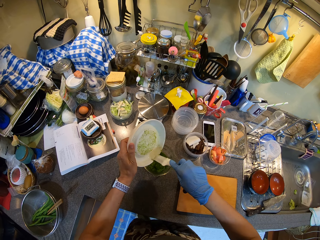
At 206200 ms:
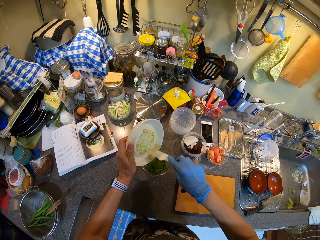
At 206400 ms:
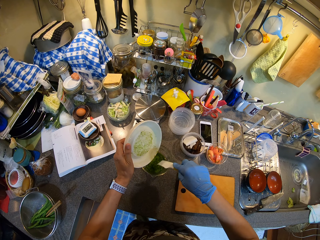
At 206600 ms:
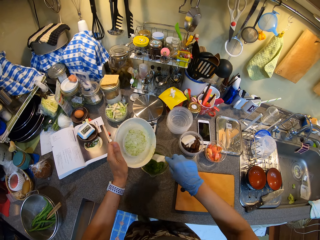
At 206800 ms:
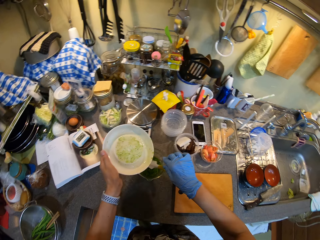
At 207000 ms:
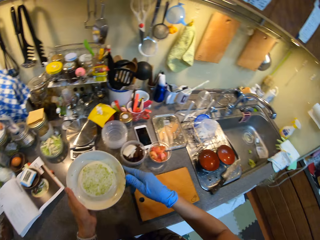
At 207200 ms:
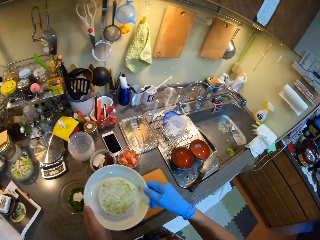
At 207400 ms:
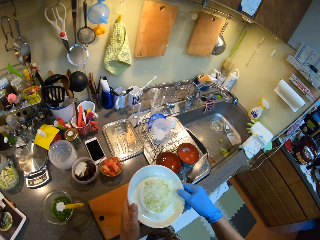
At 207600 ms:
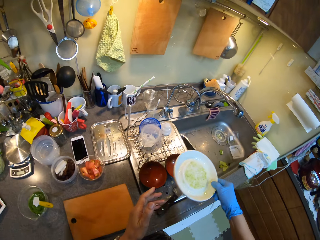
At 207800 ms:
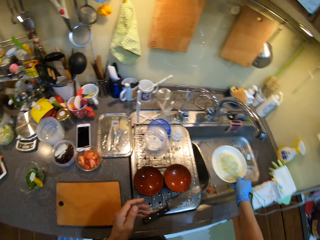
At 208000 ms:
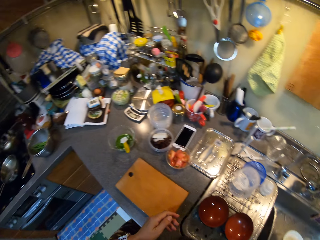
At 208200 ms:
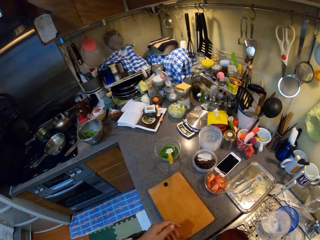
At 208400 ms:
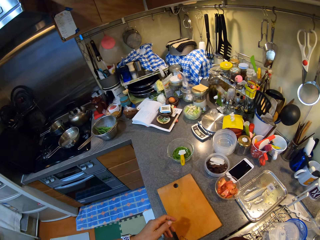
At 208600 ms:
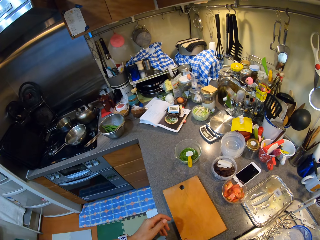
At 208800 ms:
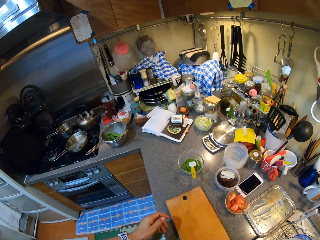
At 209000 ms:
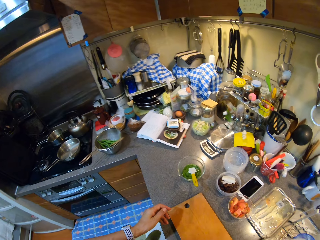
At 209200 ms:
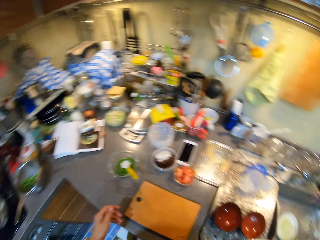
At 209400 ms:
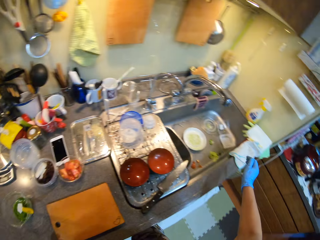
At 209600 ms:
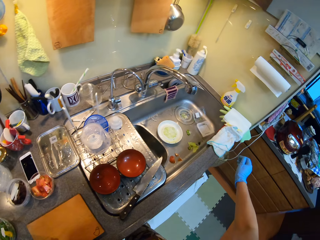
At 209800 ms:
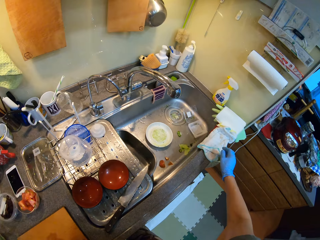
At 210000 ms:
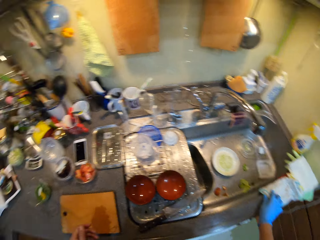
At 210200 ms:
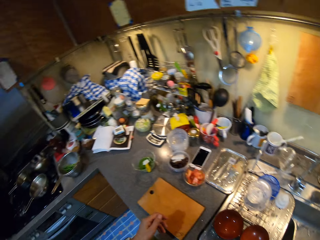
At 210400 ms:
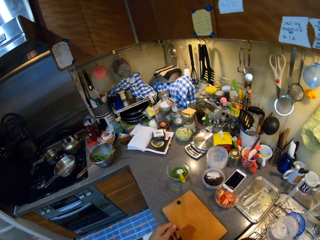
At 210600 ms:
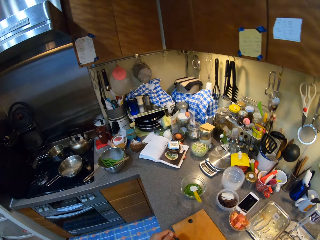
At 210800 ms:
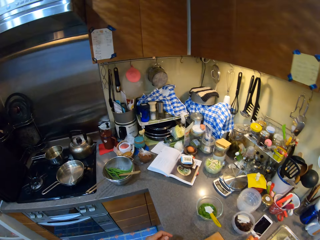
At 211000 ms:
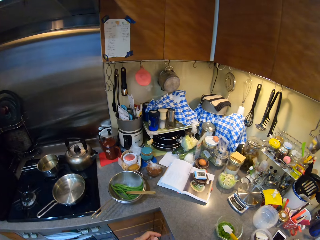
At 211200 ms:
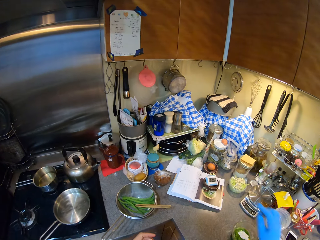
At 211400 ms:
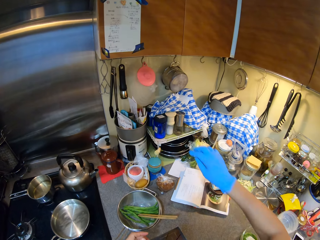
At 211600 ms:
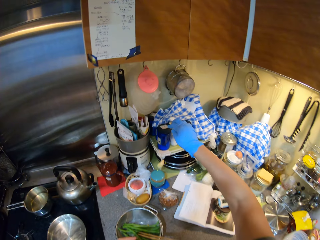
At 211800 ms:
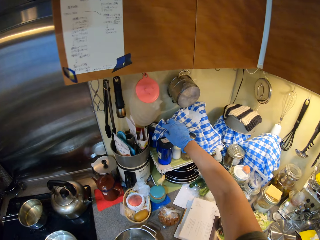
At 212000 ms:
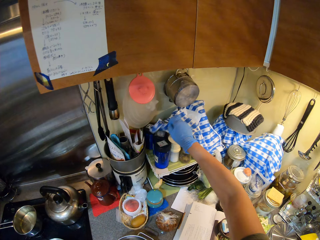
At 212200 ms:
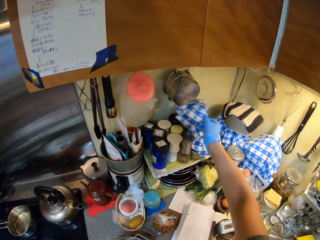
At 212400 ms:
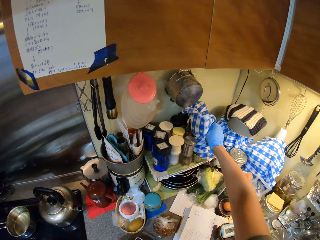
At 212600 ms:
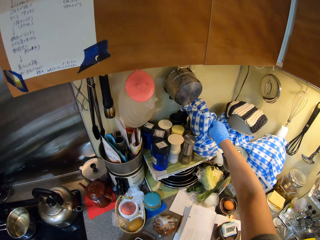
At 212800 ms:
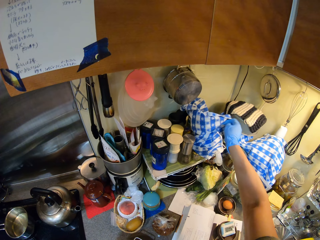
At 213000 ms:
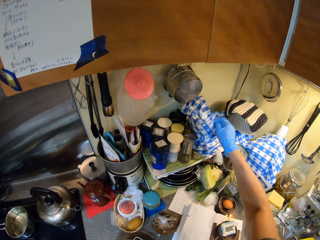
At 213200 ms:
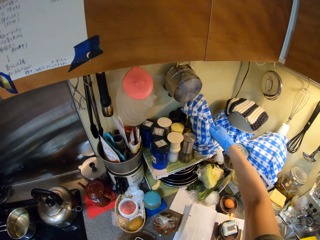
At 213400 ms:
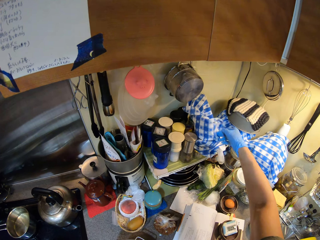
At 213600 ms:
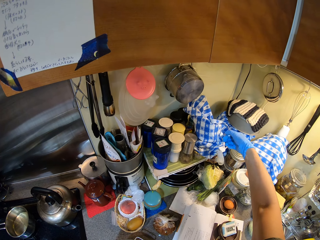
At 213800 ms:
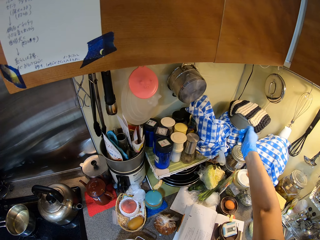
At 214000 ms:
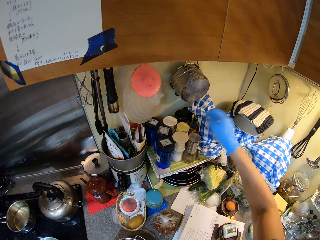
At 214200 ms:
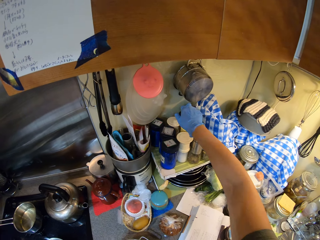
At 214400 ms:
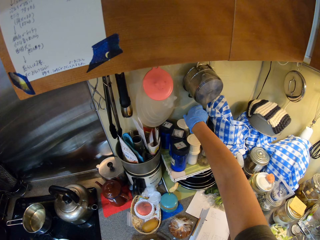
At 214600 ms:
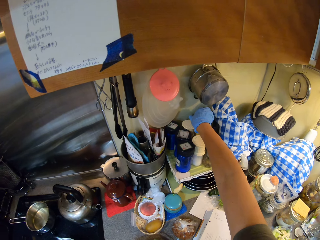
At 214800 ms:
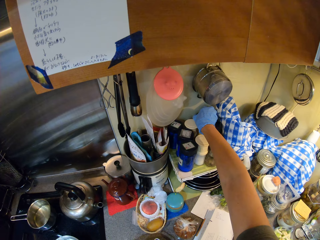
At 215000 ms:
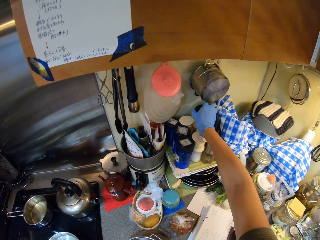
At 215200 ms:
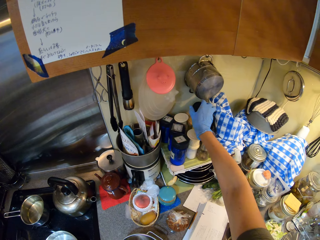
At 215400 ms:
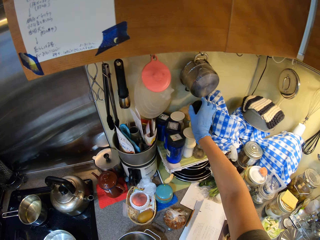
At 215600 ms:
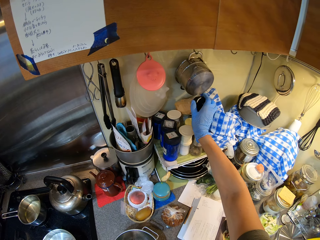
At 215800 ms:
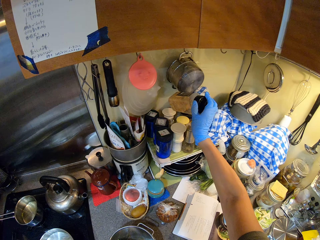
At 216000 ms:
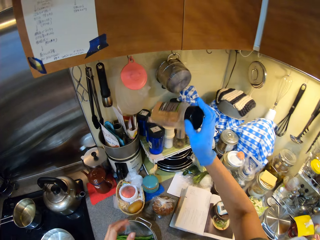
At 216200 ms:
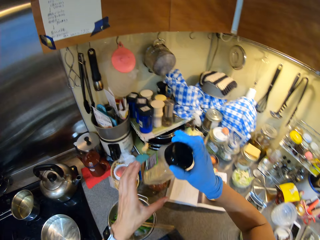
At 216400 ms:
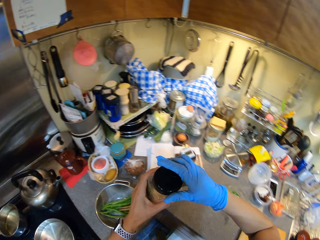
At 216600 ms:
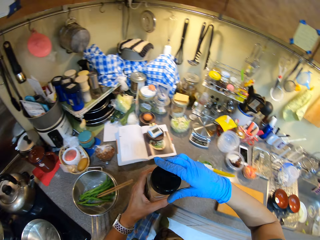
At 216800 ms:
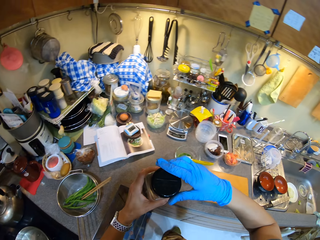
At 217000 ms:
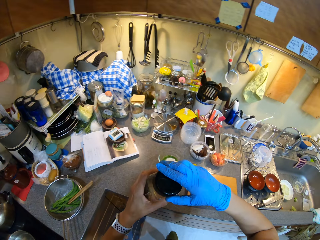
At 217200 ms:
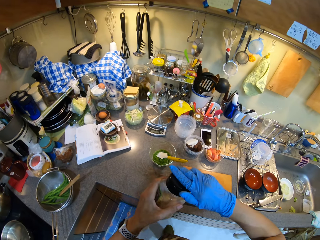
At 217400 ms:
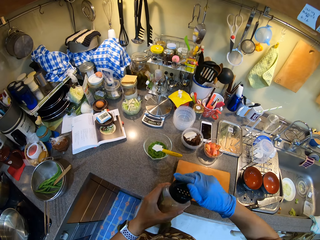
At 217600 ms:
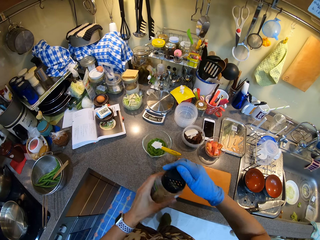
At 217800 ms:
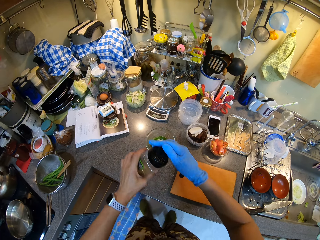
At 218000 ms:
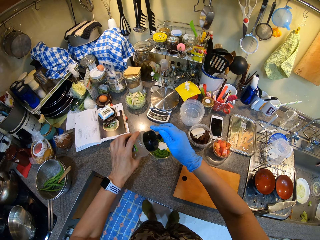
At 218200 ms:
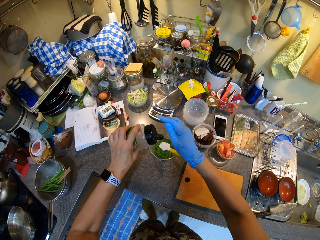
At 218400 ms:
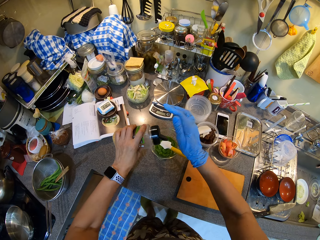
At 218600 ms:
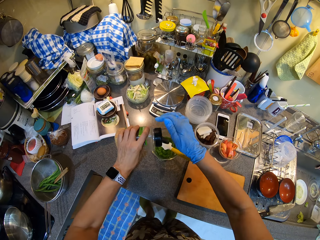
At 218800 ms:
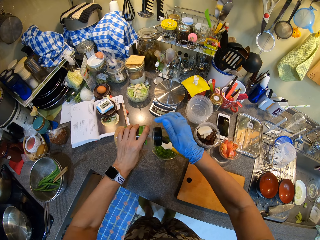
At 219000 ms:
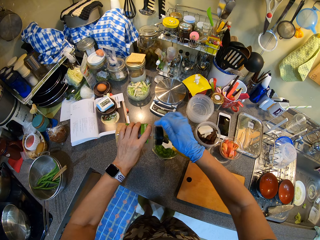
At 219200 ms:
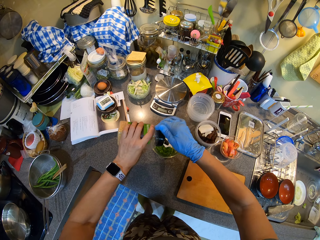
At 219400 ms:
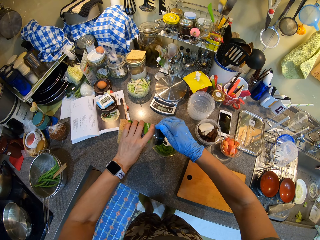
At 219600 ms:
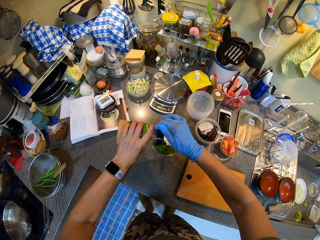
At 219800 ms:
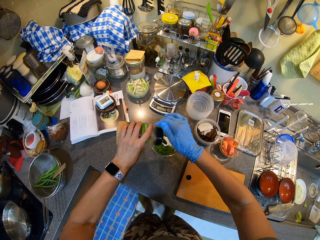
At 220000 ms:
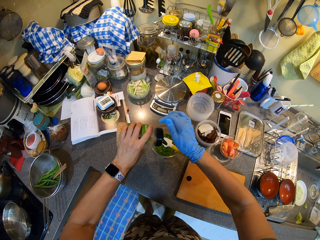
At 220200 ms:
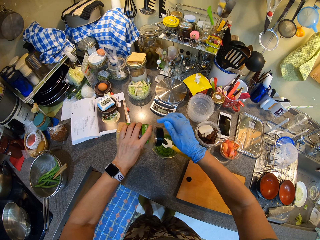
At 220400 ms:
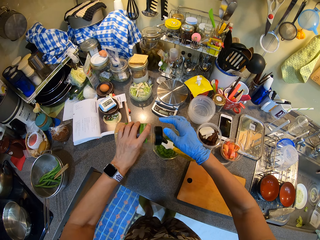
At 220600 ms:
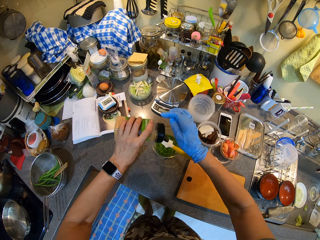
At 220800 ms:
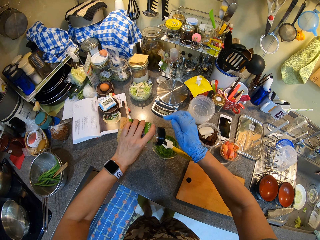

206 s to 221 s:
The camera wearer puts the grater in the sink. They put the plate in the sink. They walk in the kitchen. They pick the food masala can or container. They open the container. They pour food masala in the grated cucumber or zucchini in the bowl.

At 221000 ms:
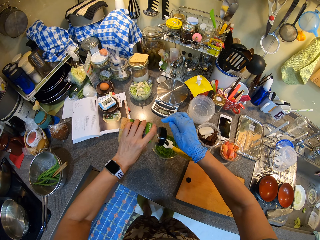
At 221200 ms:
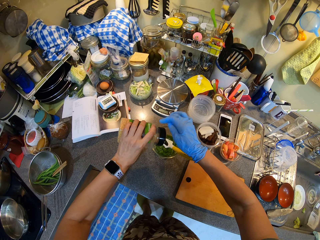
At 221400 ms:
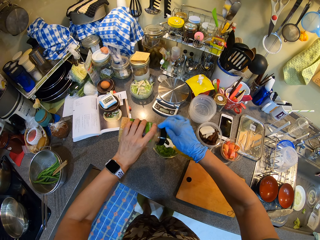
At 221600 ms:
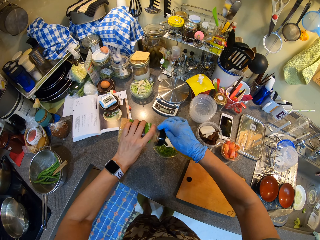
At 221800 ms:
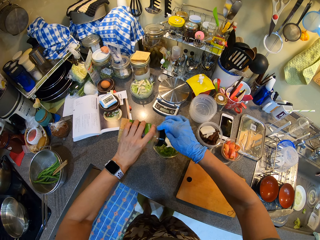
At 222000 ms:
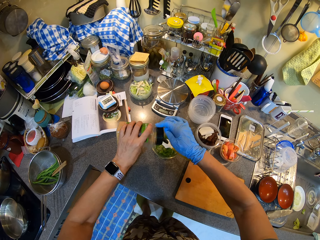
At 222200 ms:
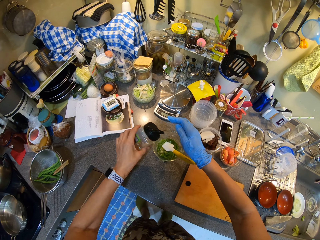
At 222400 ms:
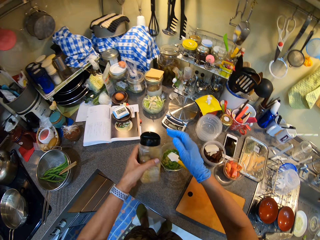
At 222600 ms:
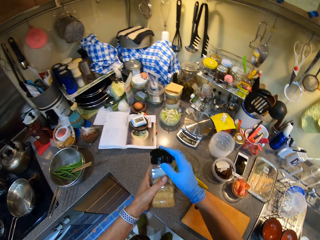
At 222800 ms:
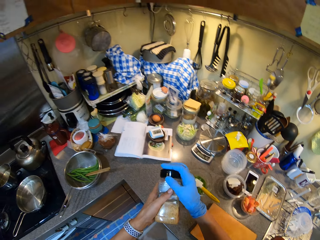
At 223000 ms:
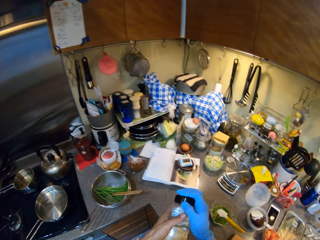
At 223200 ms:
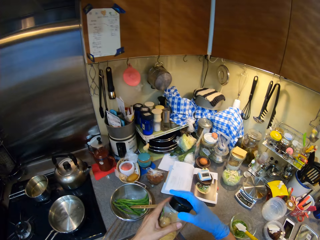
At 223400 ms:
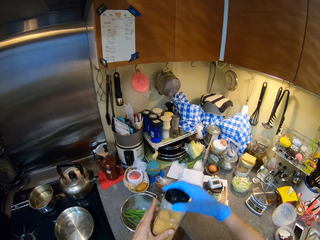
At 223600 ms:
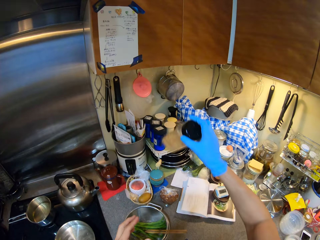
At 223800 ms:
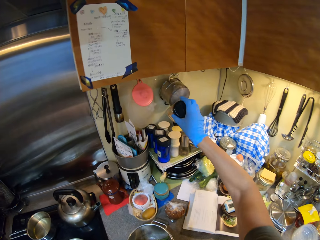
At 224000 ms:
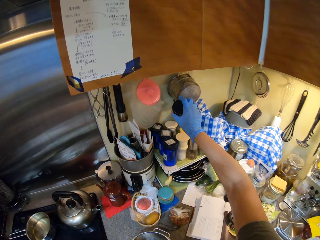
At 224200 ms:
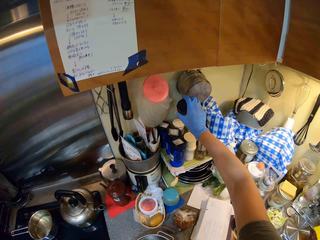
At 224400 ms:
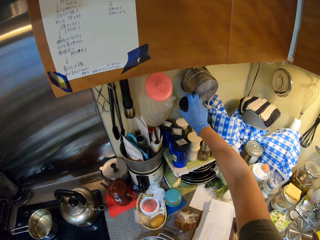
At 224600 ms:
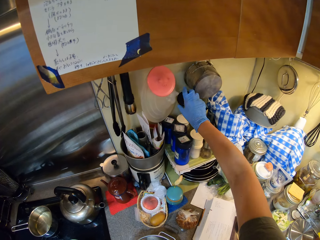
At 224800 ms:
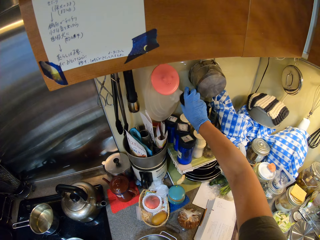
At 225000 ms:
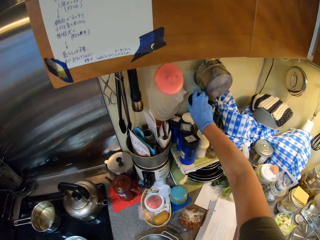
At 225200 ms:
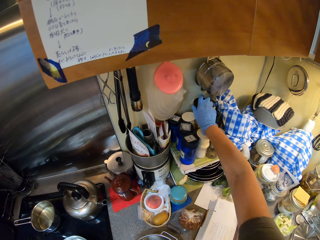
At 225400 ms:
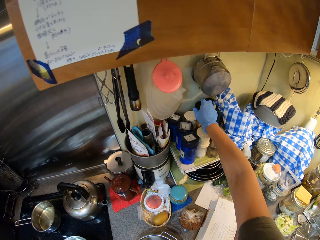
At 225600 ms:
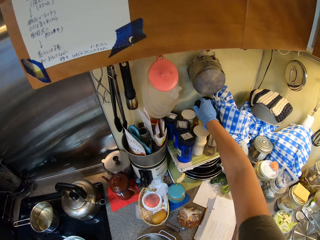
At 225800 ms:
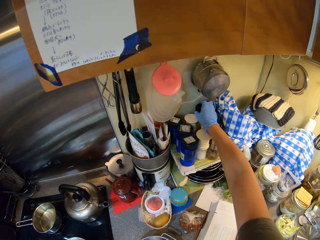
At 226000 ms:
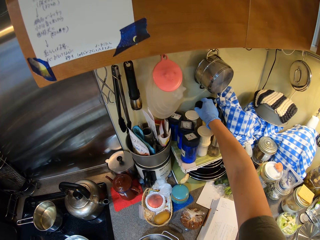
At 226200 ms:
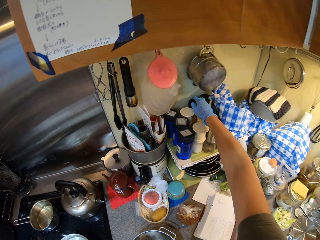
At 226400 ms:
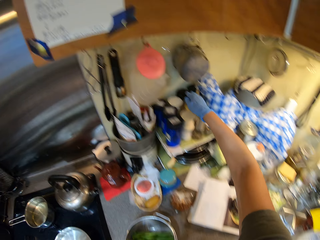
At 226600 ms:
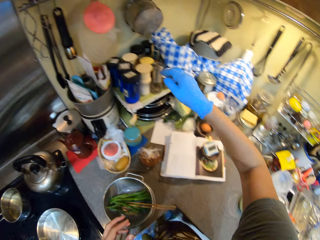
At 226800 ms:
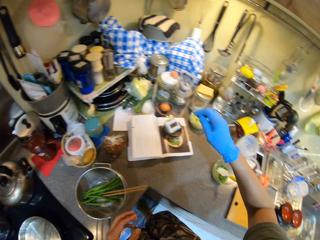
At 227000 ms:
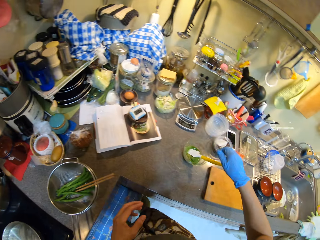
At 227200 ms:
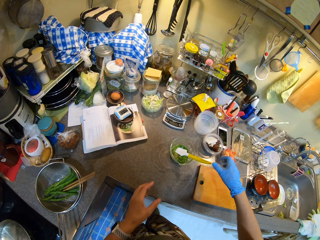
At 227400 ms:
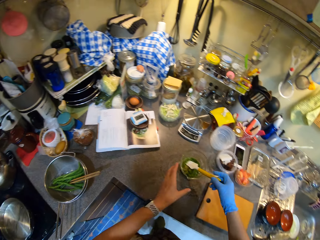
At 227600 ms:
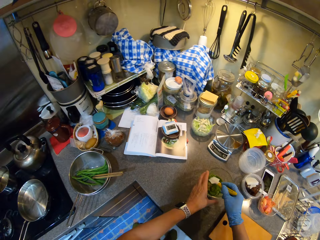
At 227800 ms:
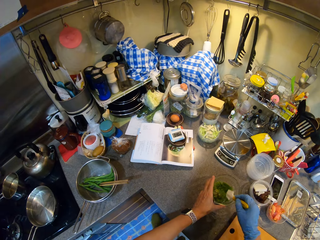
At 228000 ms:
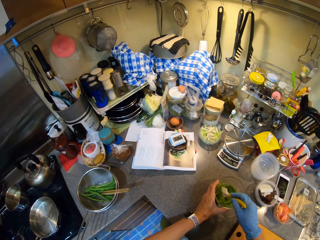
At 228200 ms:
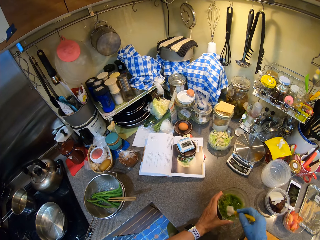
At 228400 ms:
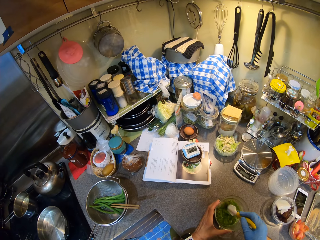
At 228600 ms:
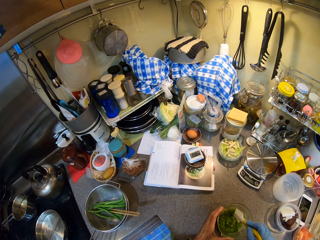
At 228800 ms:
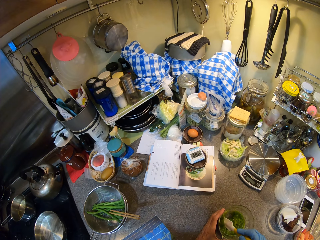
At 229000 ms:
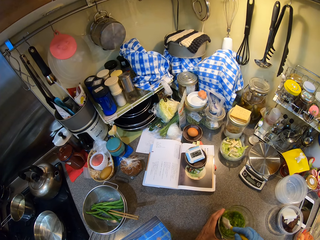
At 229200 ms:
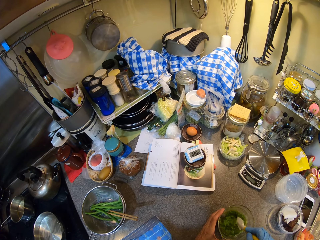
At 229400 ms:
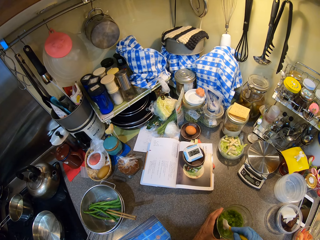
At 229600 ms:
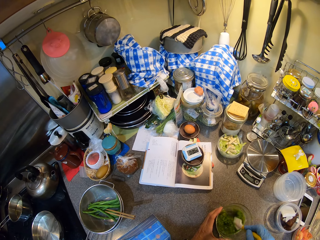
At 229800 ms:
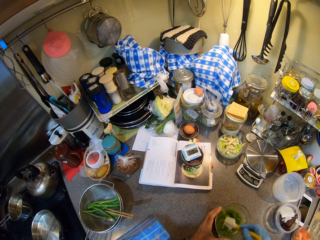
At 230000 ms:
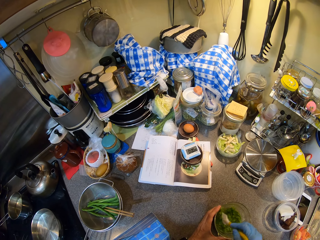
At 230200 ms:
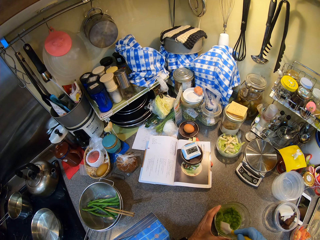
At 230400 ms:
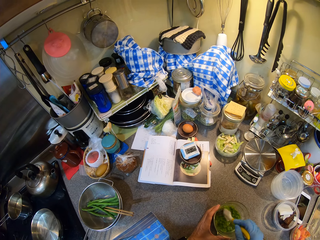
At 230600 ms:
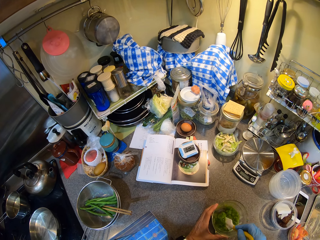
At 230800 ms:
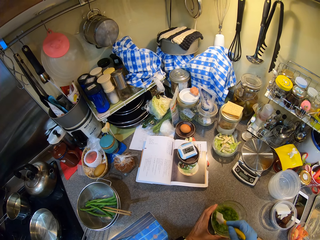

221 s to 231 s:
The camera wearer puts the food masala back. They stir the mixture.
